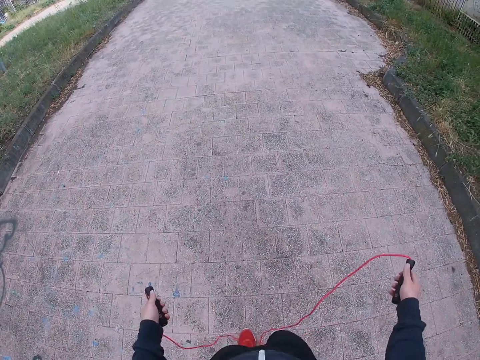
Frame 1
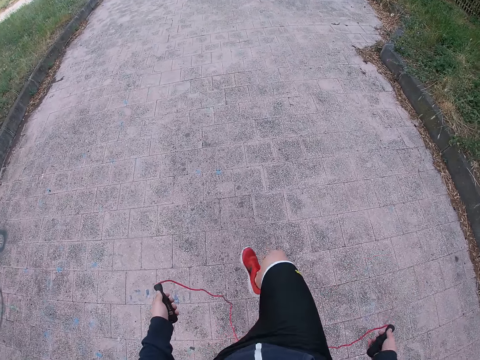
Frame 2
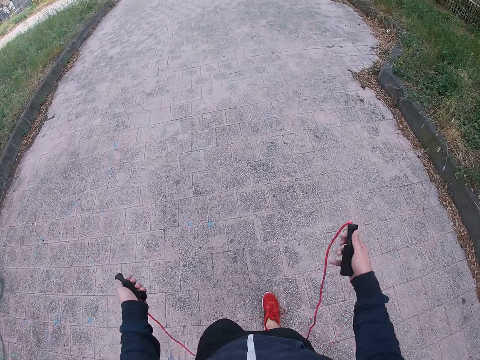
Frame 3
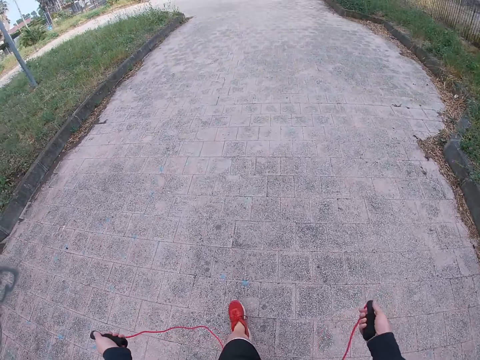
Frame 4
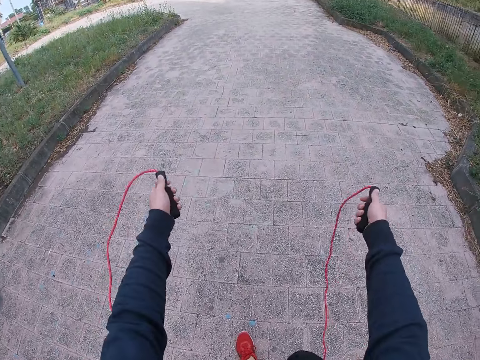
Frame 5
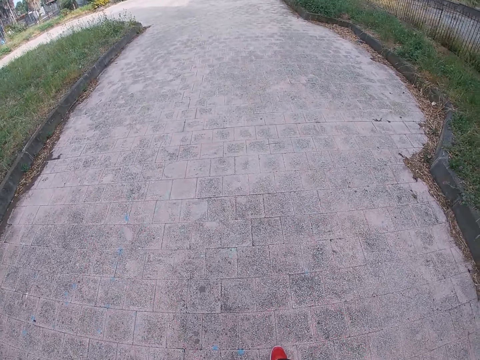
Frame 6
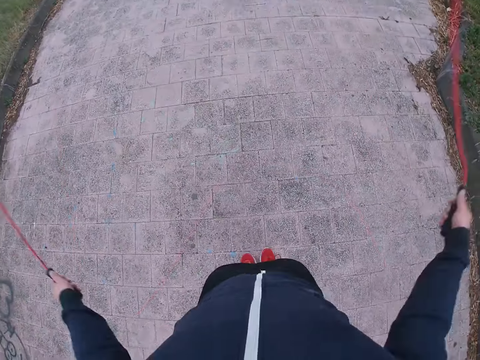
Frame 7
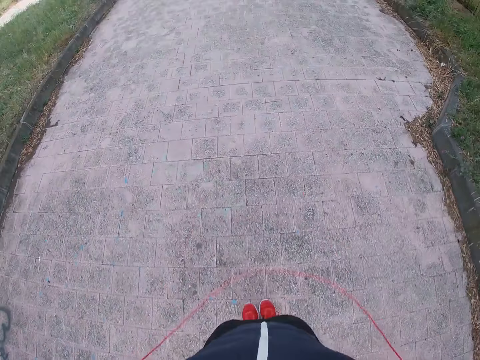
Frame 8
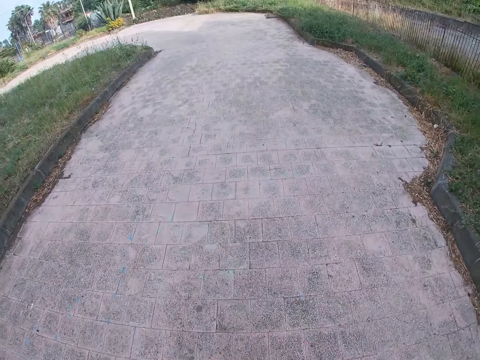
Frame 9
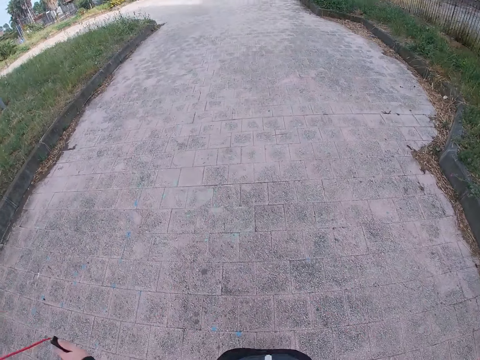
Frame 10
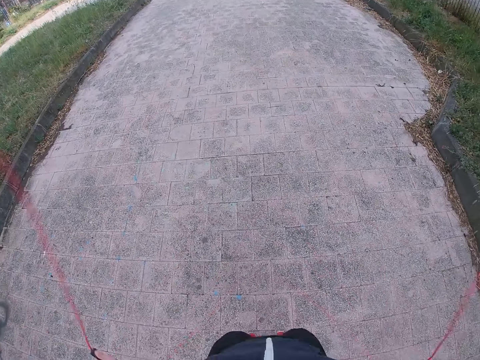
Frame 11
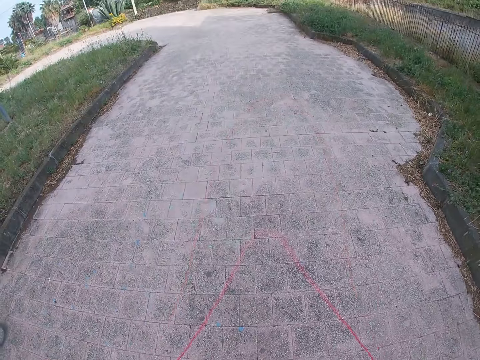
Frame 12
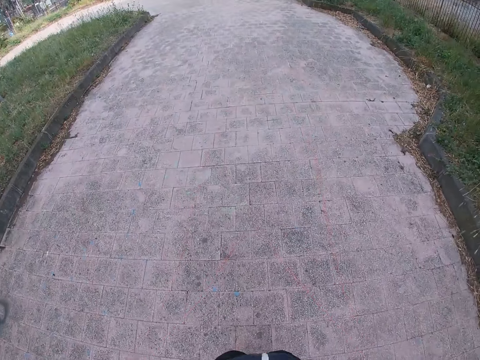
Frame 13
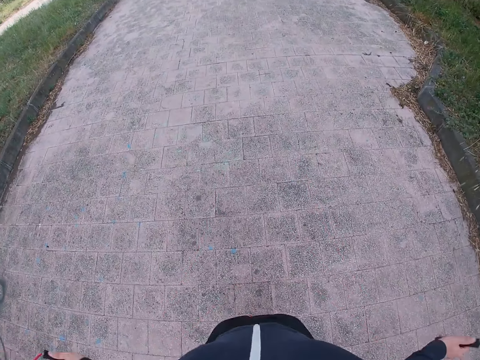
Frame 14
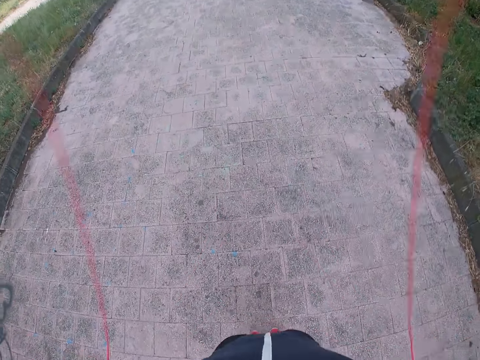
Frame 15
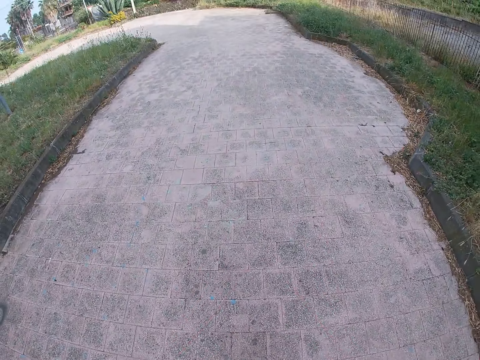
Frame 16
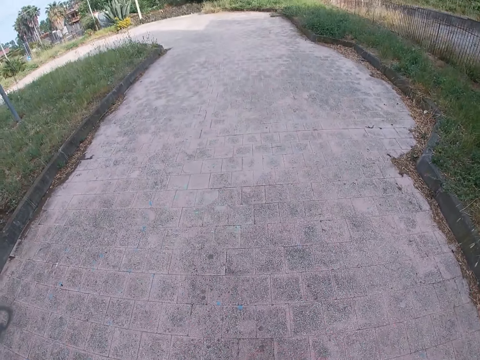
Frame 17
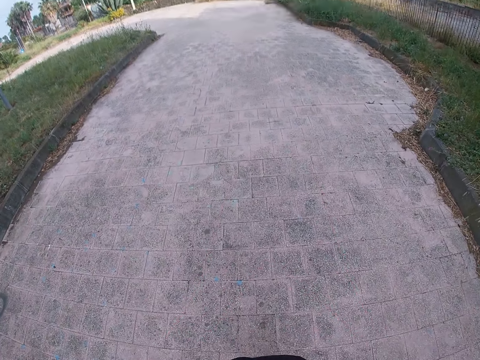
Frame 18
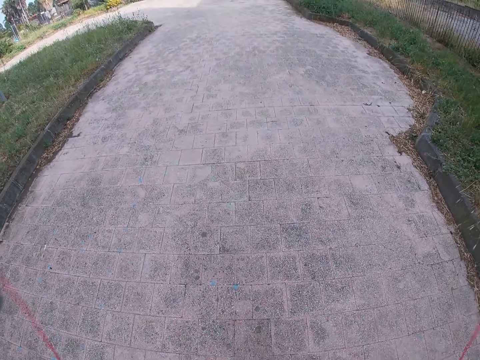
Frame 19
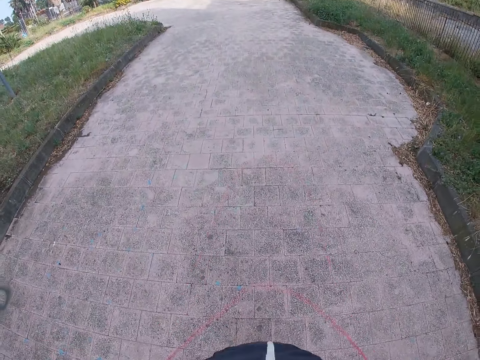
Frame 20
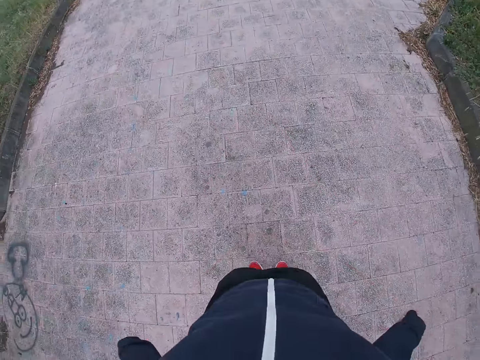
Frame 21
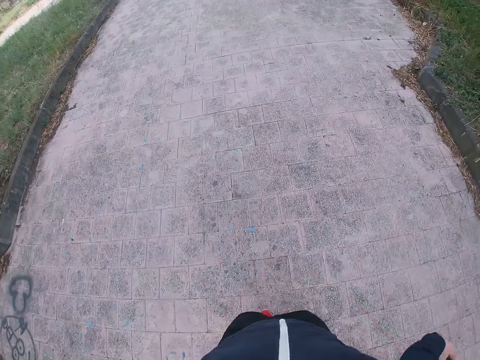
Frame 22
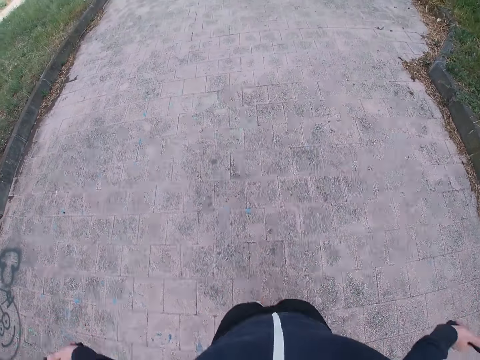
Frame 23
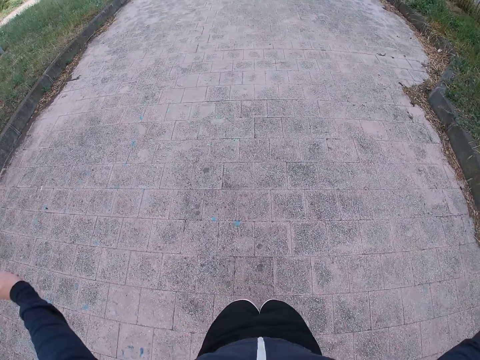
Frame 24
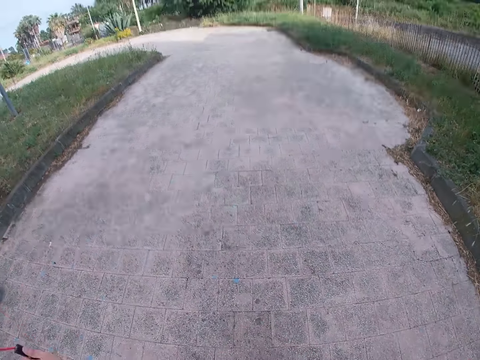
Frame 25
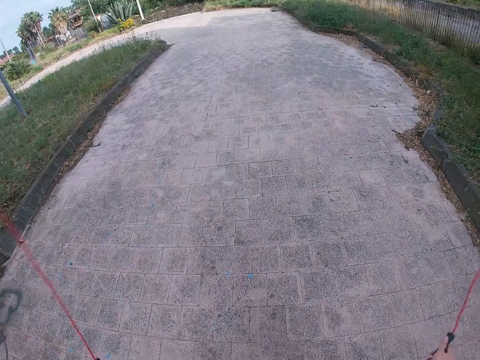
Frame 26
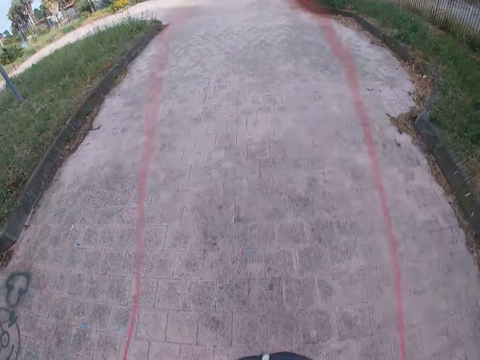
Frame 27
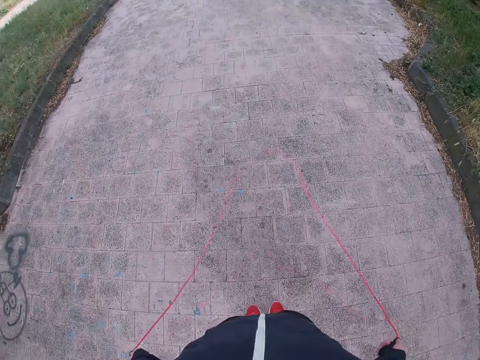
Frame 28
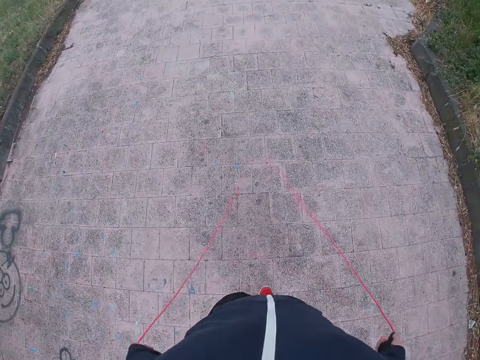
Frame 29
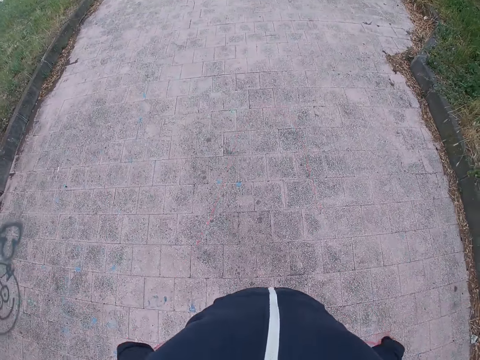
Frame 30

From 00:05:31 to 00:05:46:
The camera wearer stops to skip rope. They step forward. They skip rope.

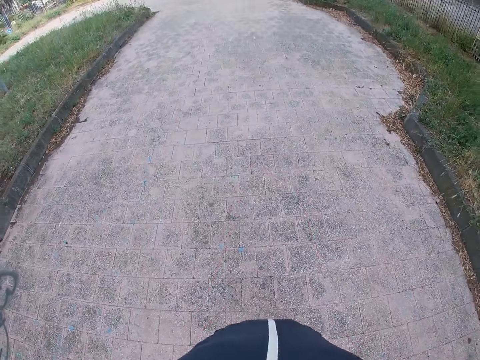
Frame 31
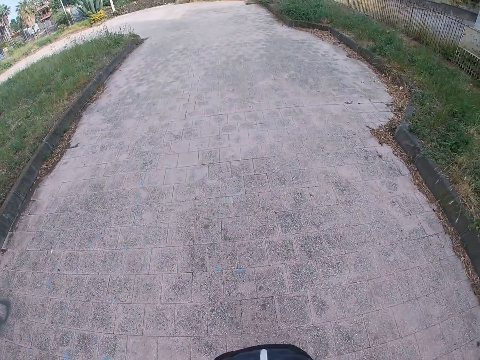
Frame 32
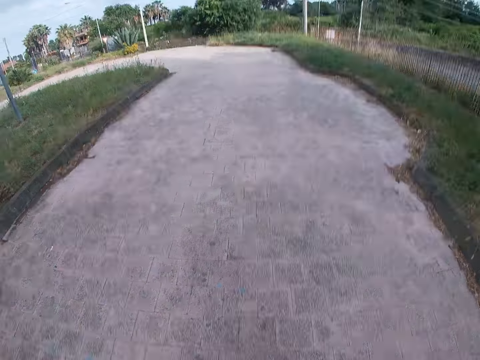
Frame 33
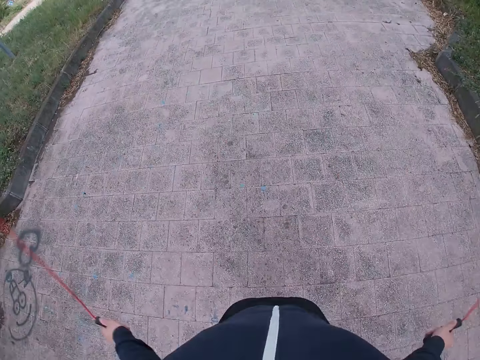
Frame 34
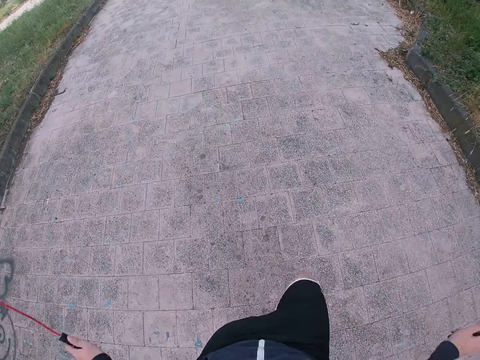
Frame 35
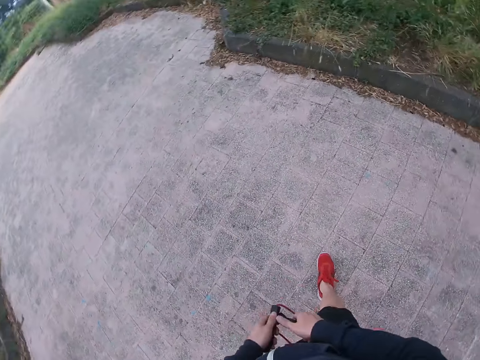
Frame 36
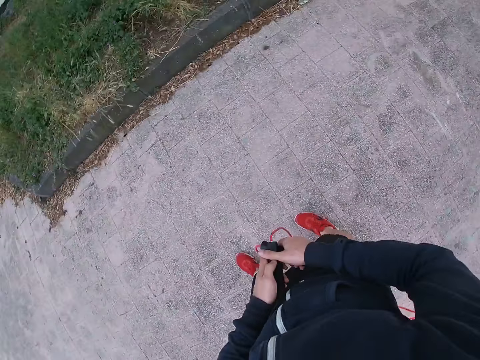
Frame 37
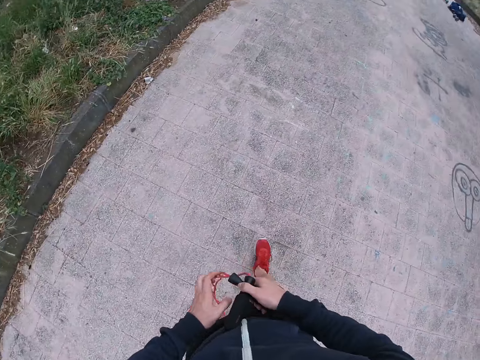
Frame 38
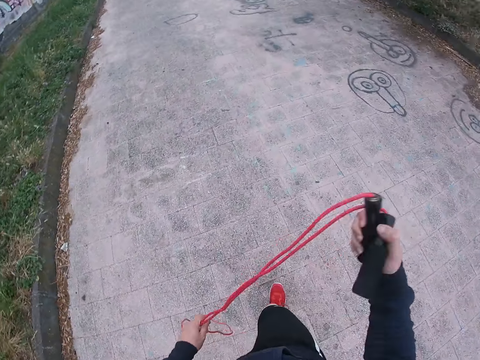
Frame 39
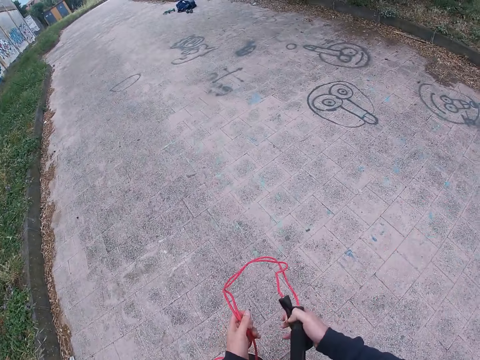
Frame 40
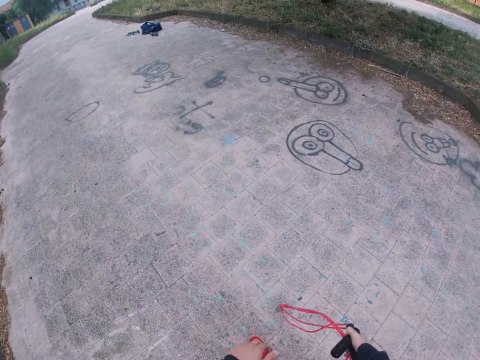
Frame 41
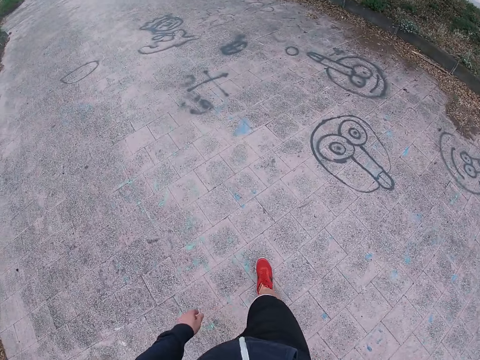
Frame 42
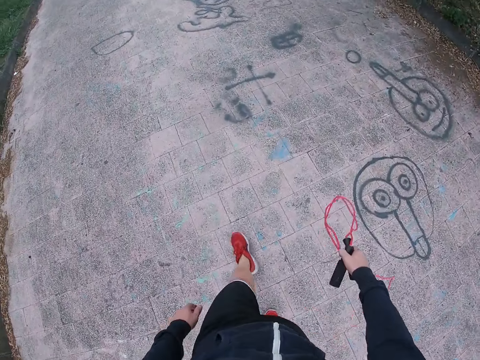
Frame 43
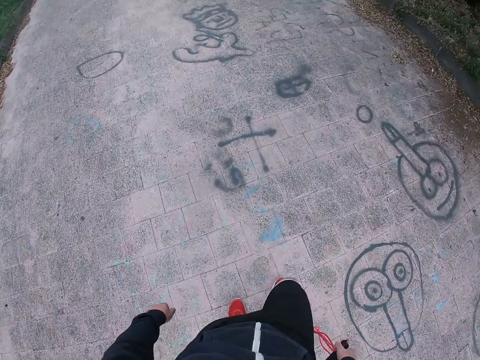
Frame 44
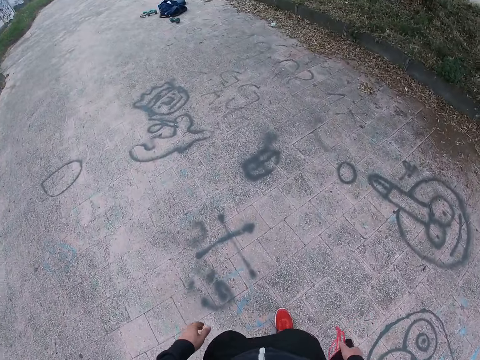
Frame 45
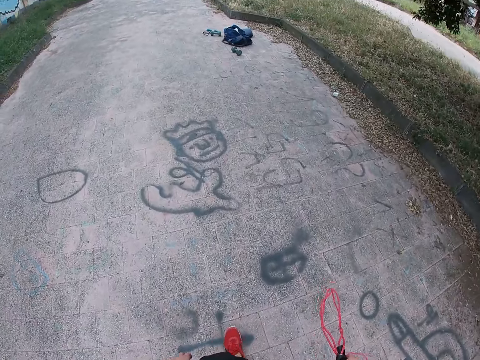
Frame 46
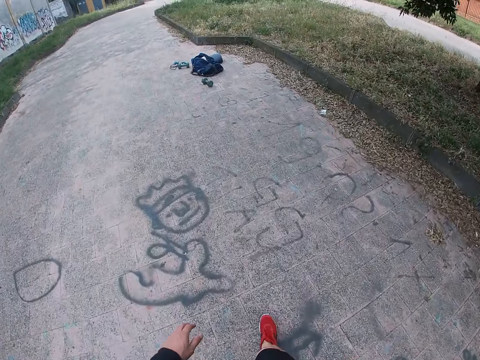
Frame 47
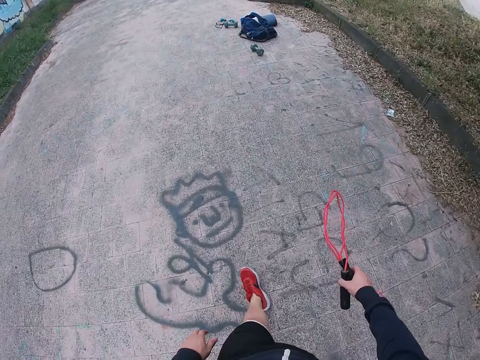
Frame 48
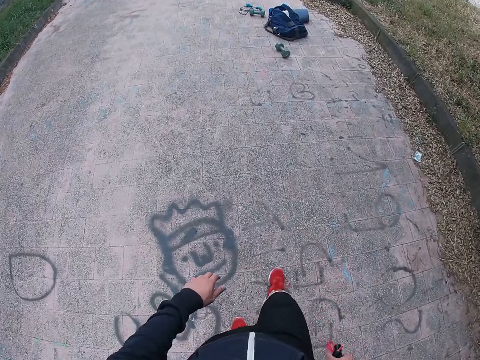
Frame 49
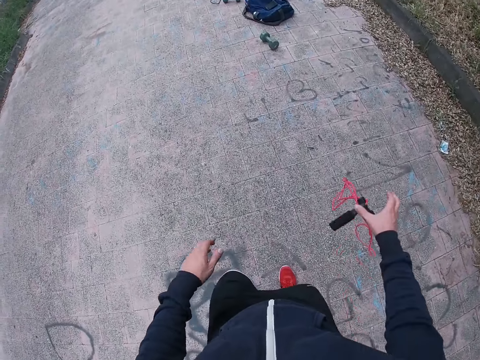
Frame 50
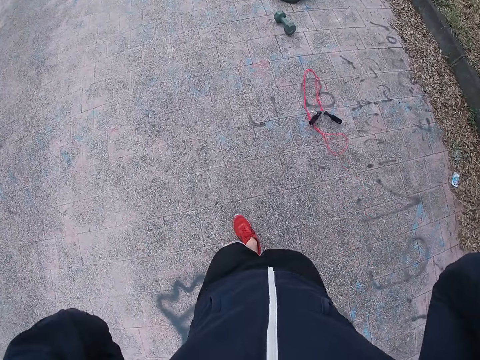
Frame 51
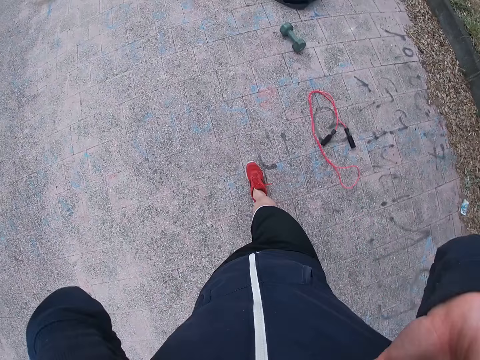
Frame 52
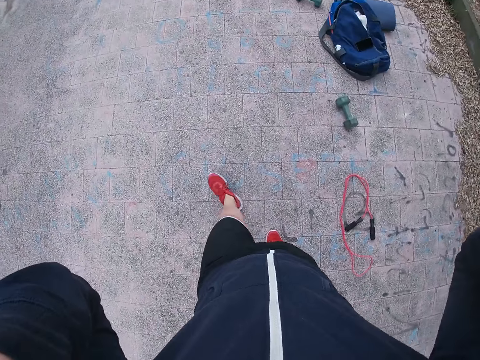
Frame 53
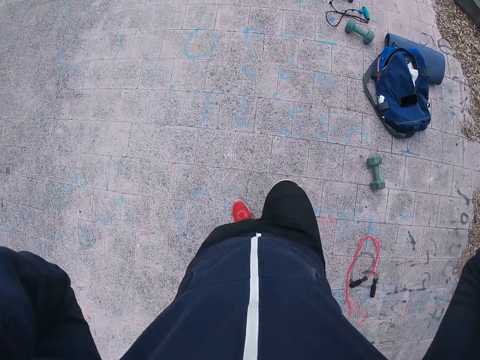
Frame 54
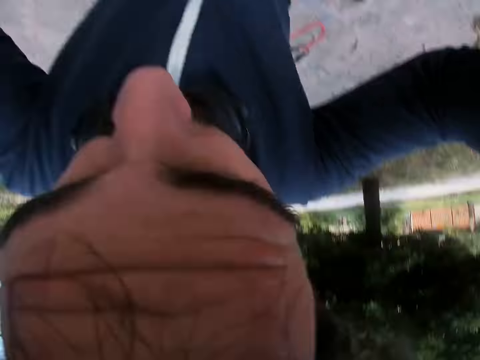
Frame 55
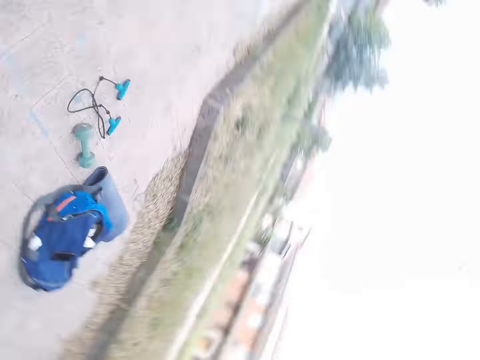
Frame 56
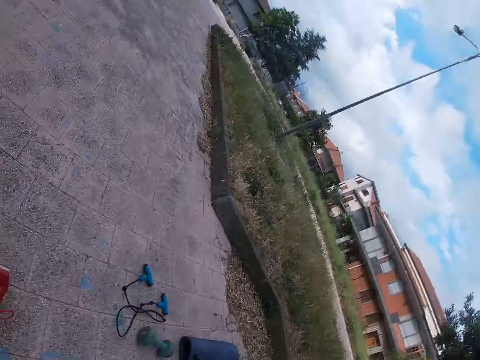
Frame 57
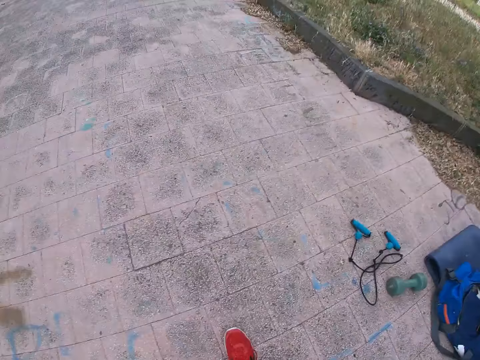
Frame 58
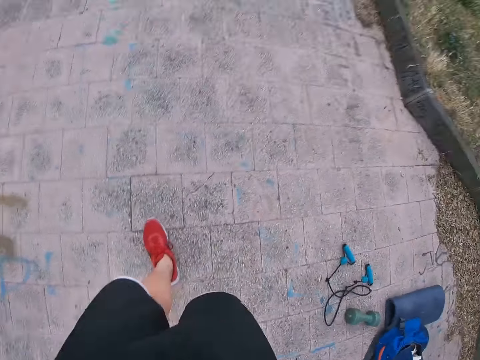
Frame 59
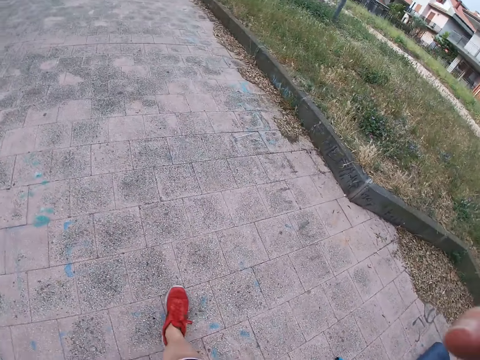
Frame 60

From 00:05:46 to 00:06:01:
The camera wearer stops to skip rope. They fold the skipping rope. They hold the skipping rope. They walk on the pavement towards the bag. They throw the skipping rope on the road. They adjust the camera. They walk on the pavement.
